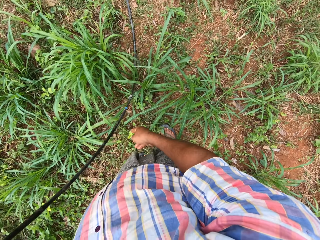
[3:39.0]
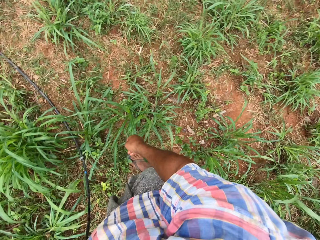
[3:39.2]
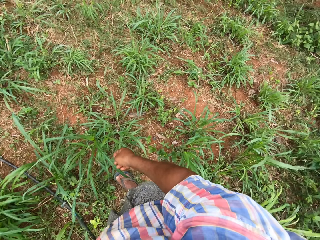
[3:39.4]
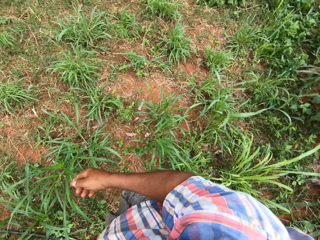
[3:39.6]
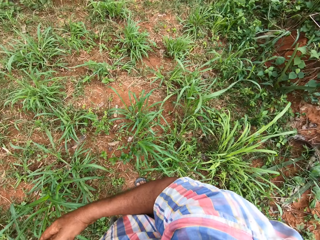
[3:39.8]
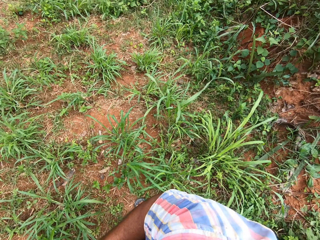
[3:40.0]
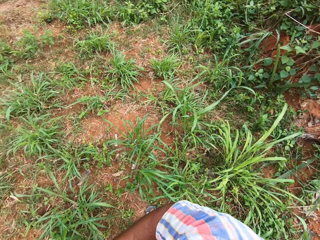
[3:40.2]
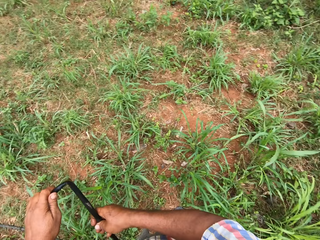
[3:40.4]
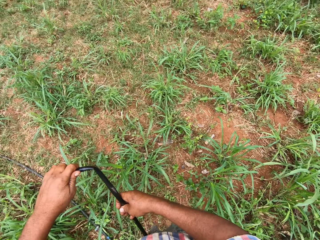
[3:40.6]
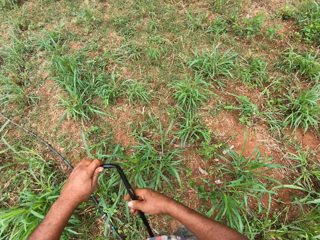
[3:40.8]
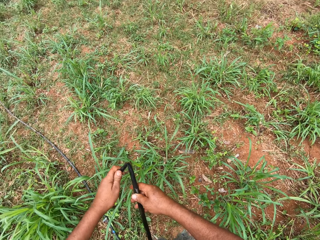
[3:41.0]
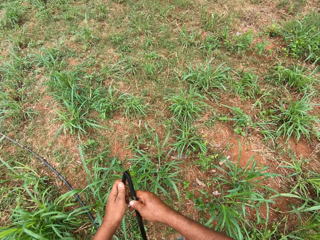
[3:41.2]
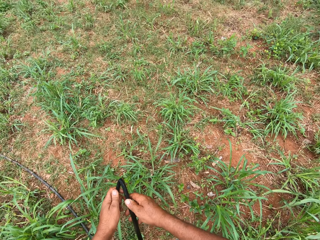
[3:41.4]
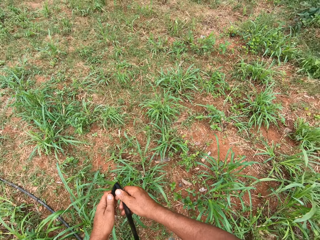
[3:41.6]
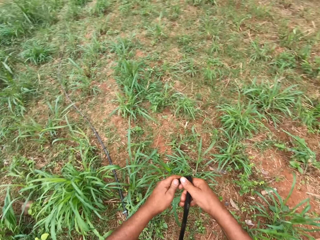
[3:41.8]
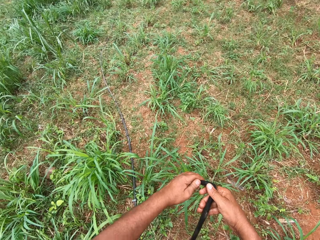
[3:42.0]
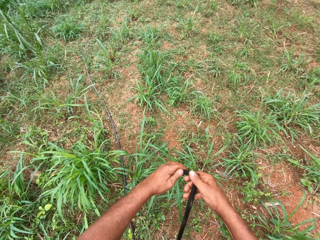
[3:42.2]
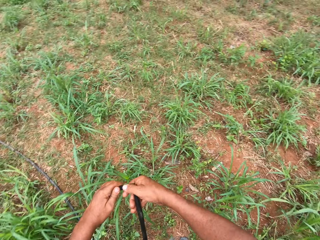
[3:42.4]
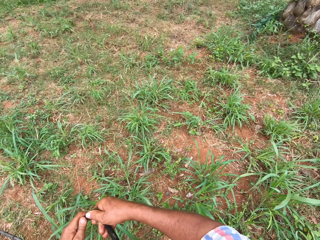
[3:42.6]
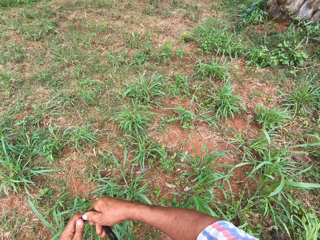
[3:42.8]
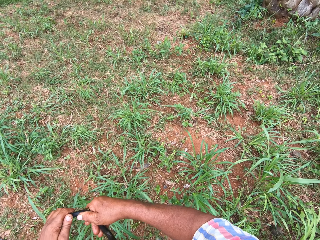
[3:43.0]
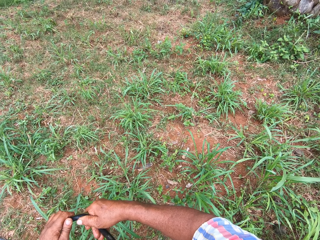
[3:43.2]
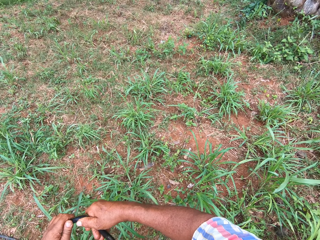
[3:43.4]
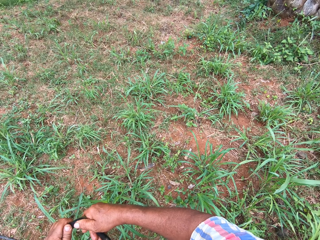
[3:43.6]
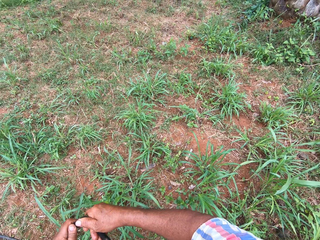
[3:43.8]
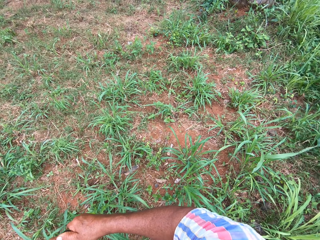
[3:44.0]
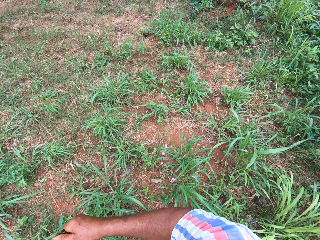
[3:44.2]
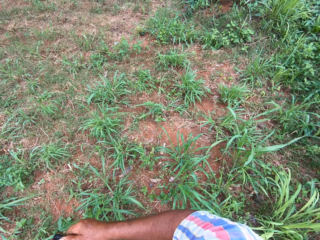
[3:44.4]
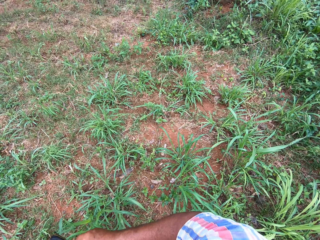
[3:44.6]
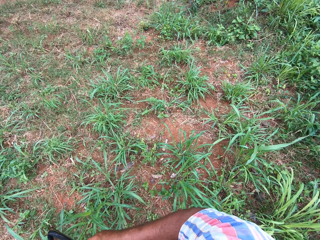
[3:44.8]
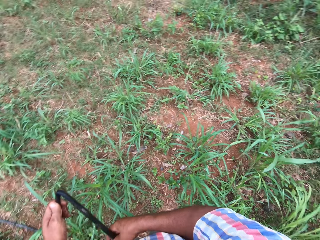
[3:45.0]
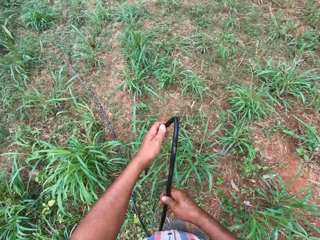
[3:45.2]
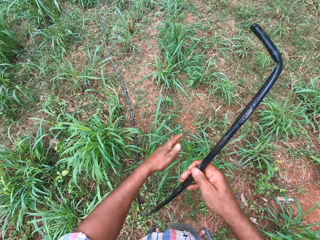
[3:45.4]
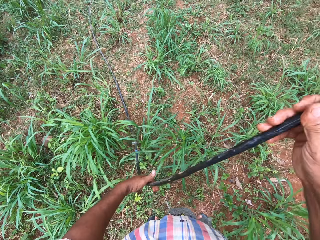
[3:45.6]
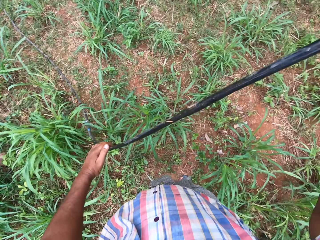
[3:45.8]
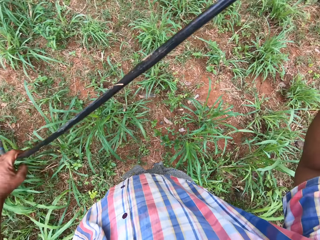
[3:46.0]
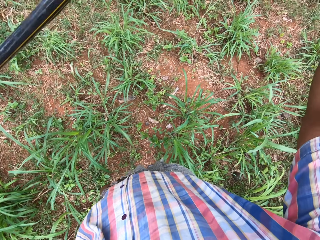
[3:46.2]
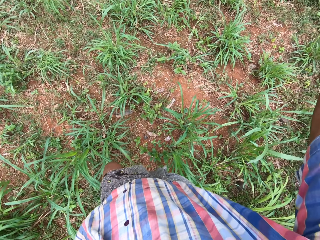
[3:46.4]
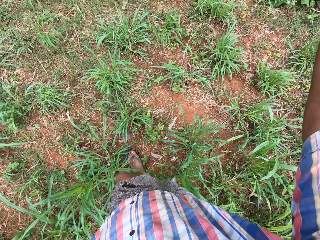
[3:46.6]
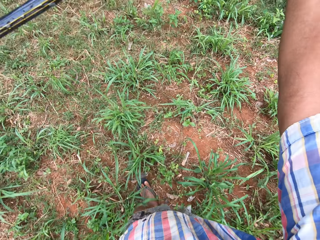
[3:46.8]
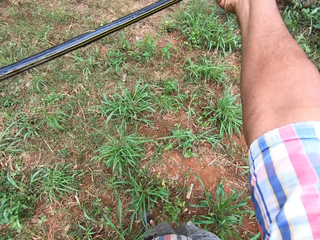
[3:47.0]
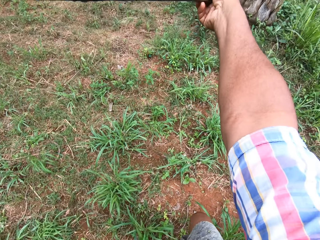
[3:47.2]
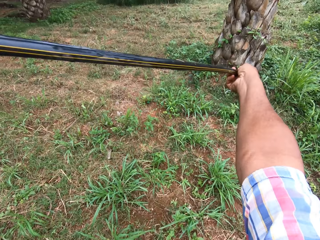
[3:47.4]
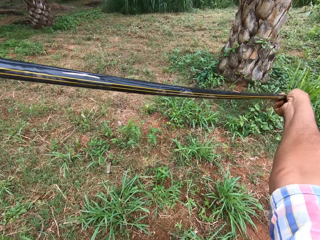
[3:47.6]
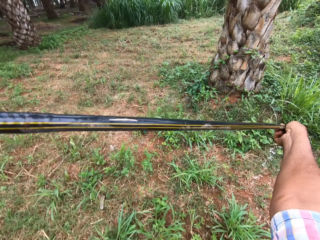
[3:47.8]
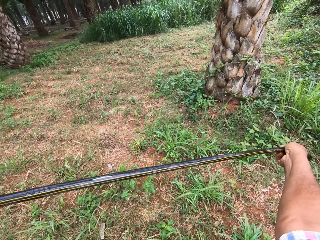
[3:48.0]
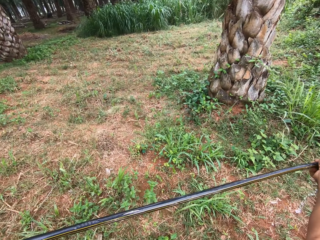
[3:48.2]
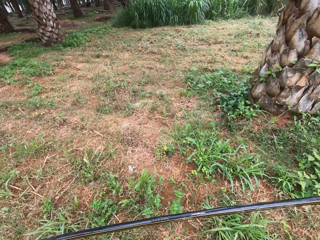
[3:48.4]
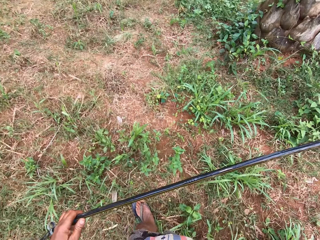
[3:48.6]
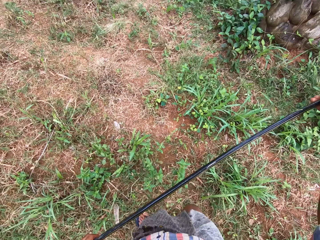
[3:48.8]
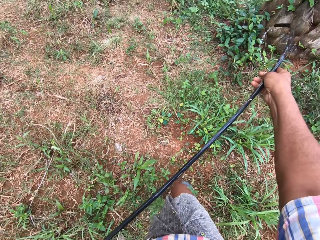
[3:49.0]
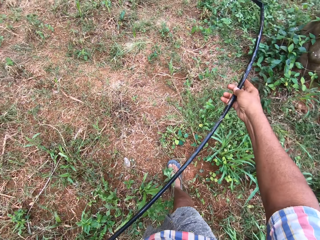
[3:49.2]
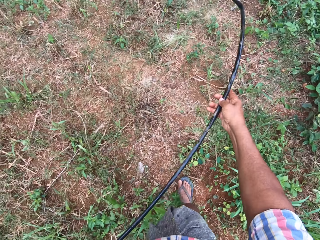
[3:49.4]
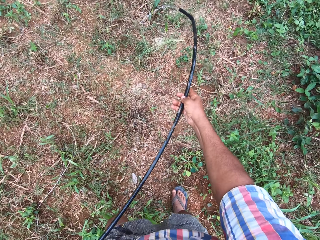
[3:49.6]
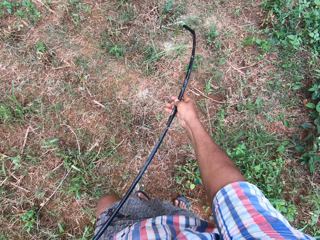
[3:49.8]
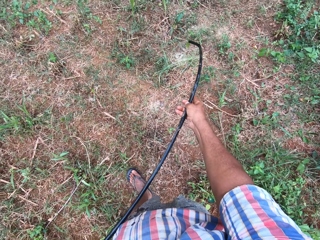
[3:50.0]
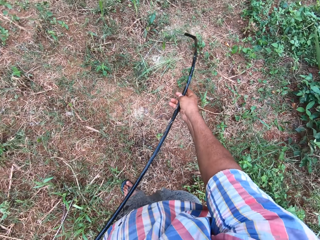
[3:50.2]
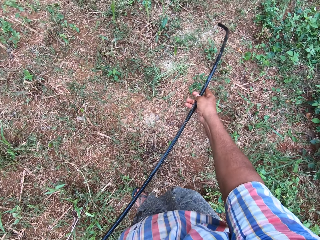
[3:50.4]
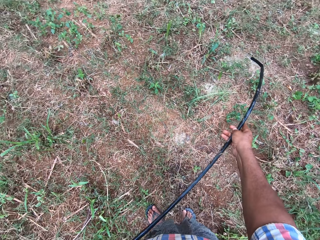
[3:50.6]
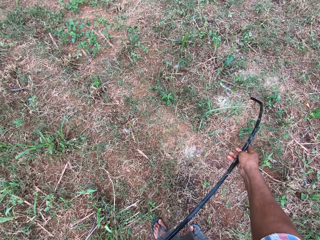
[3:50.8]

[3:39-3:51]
The camera wearer looks around the field. He folds the end of the second hose with his left hand. He releases the second hose in his left hand. He unfolds the end of the water pipe. He adjusts the second hose with his hands. He walks around the field with the water pipe.

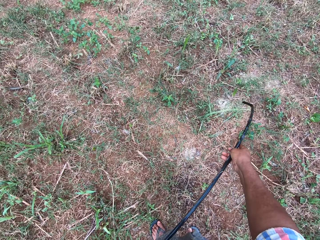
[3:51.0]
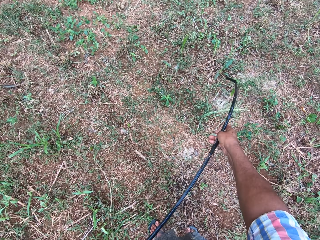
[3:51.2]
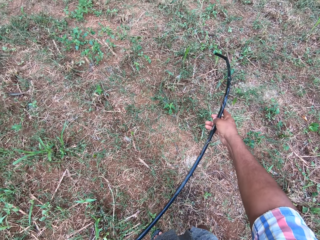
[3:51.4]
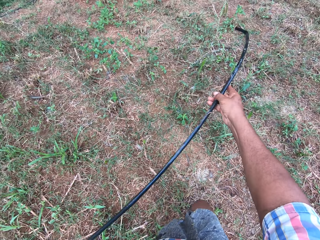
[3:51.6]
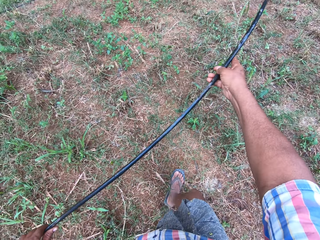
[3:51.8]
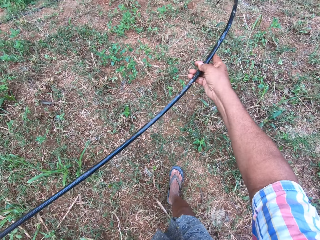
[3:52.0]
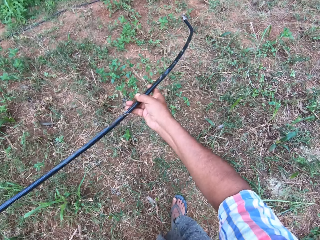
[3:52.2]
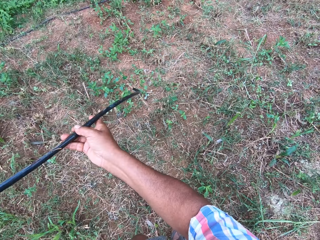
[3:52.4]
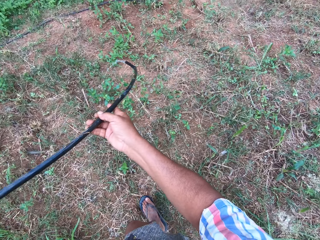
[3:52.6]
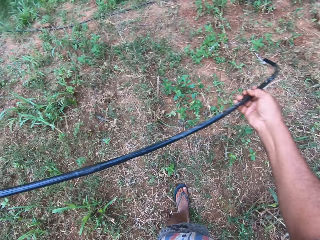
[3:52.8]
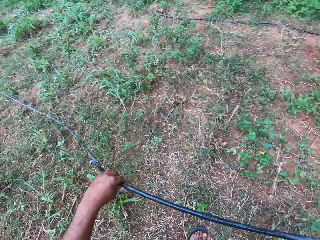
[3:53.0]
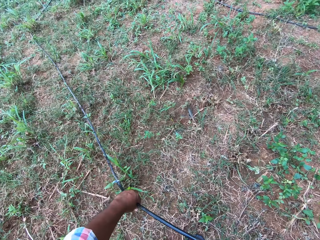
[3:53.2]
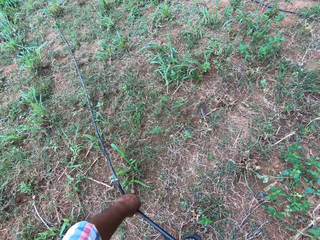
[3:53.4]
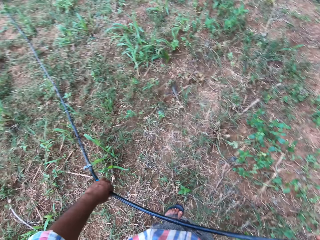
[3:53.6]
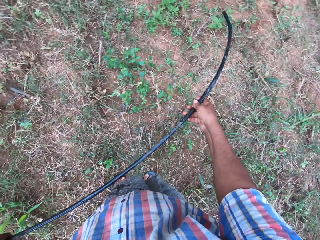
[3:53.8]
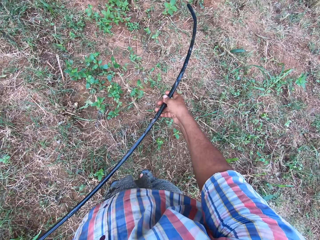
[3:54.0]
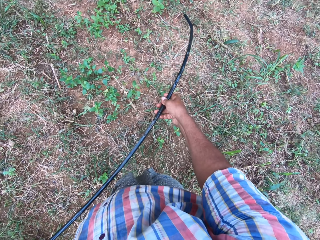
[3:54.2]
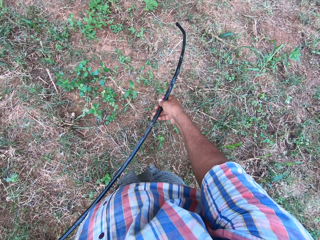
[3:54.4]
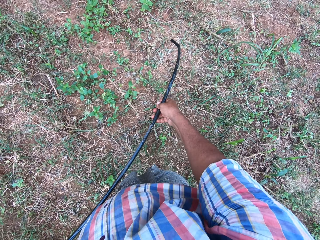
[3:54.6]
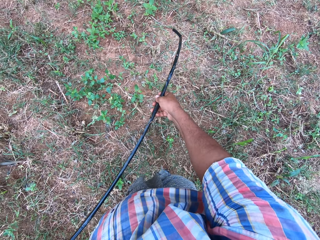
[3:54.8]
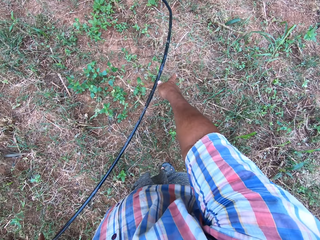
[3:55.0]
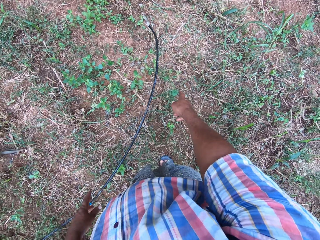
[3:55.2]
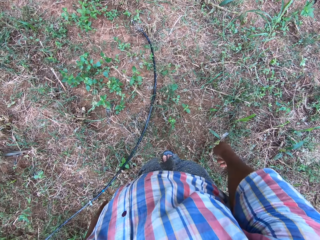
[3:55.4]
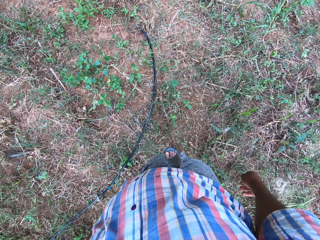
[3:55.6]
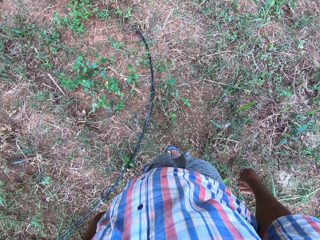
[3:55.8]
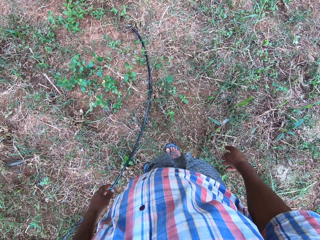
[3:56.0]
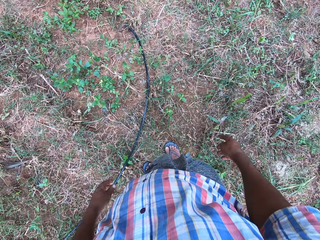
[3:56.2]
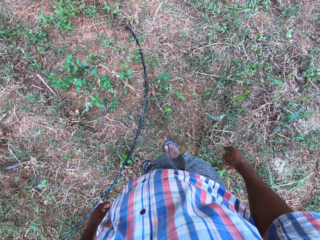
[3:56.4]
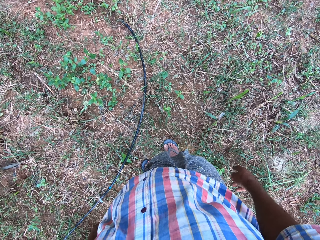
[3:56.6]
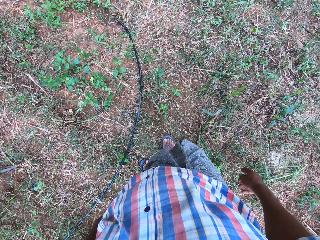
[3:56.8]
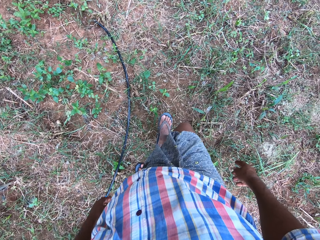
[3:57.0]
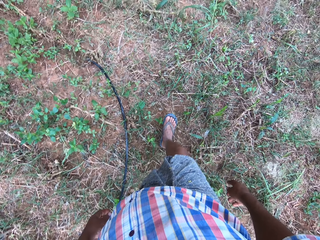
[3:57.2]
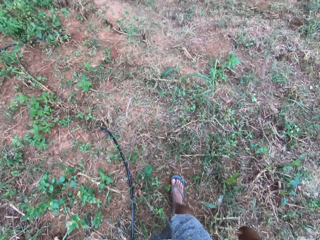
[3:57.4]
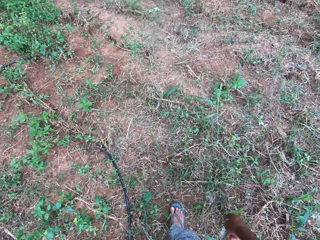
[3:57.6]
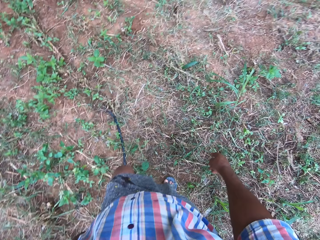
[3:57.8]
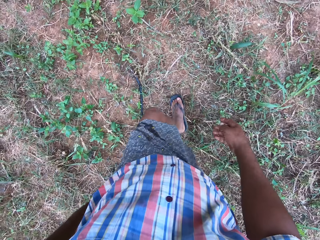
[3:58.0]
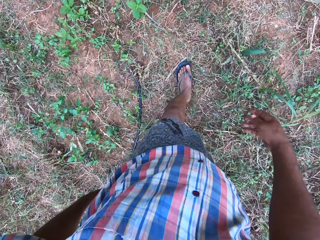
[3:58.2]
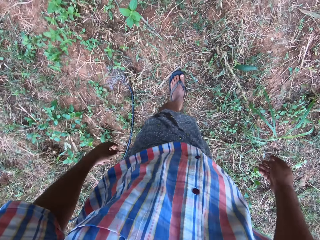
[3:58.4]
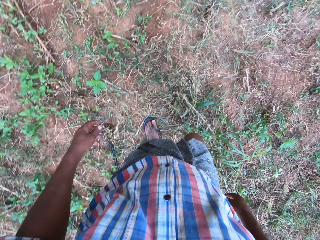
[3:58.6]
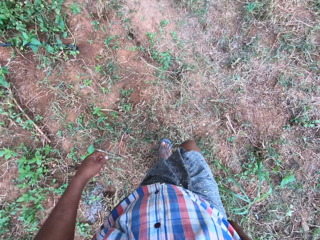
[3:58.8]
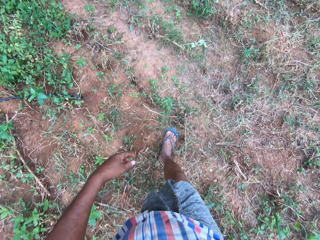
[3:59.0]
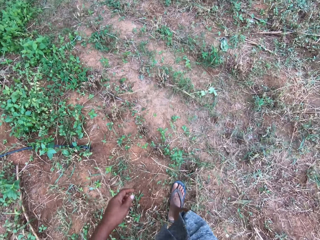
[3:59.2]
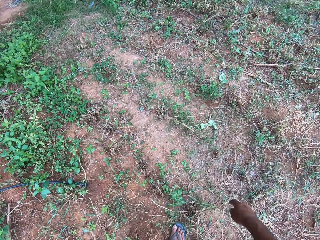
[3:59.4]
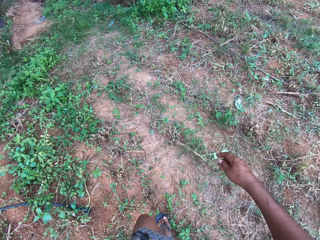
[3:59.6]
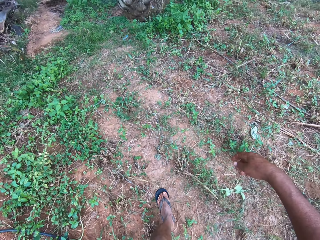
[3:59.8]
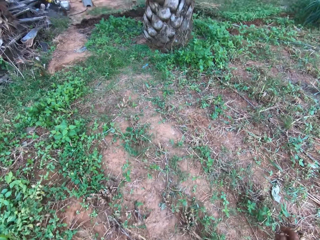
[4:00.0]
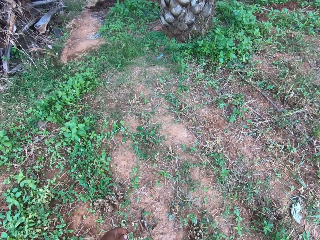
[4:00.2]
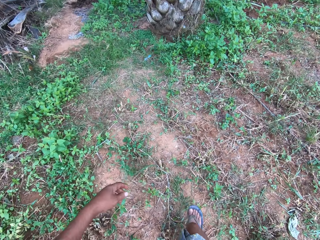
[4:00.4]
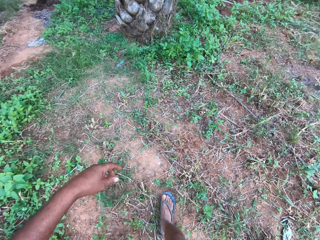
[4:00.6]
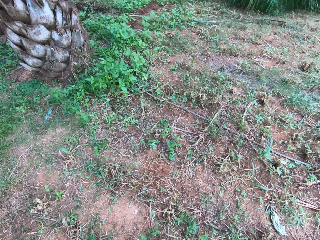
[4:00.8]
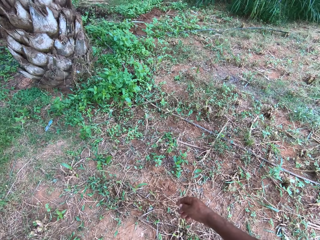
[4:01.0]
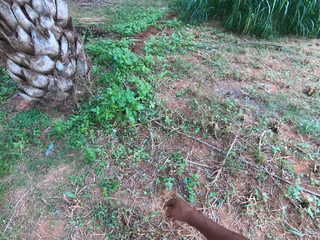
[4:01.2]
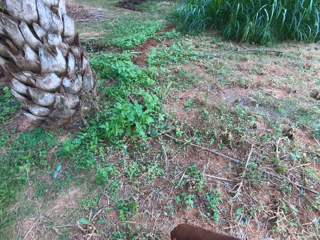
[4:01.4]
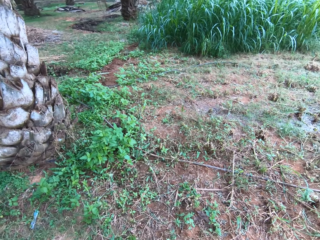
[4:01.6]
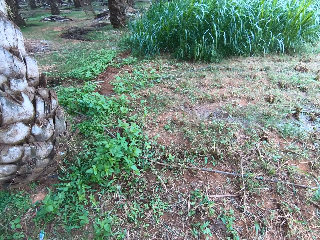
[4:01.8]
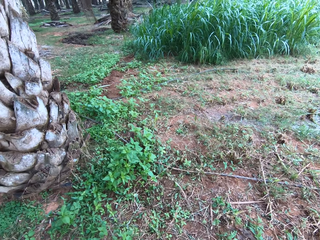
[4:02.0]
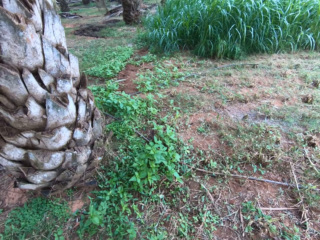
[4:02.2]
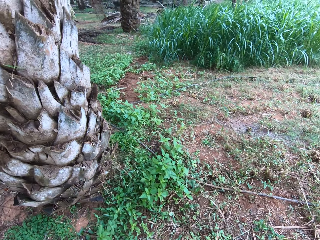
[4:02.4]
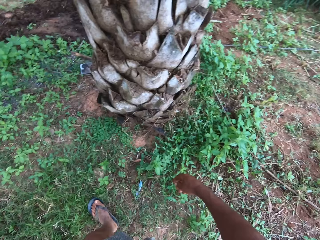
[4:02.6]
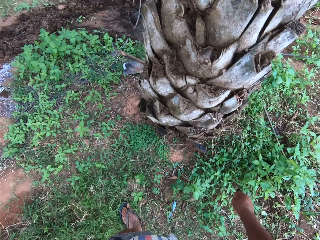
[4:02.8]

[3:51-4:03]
The camera wearer drops the second hose on the floor with his right hand. He walks around the field.
